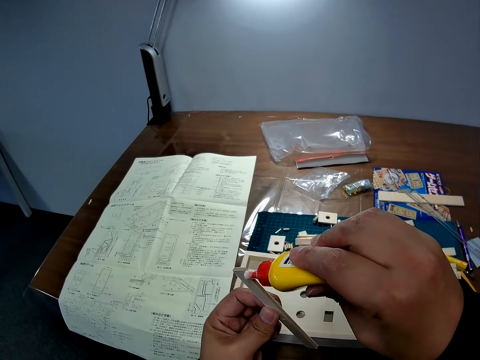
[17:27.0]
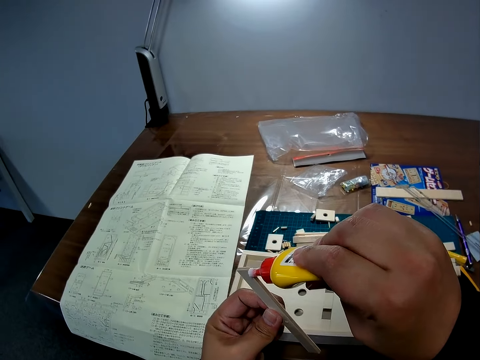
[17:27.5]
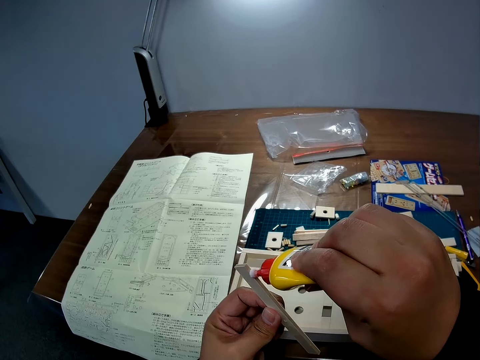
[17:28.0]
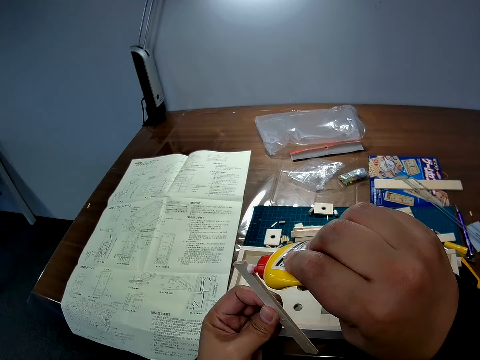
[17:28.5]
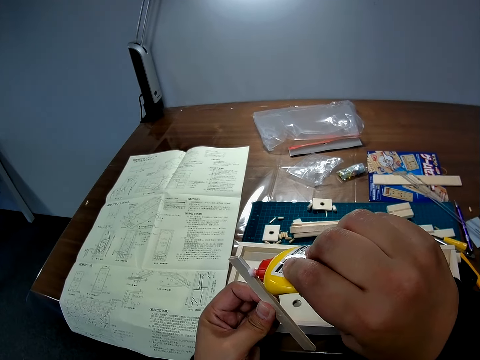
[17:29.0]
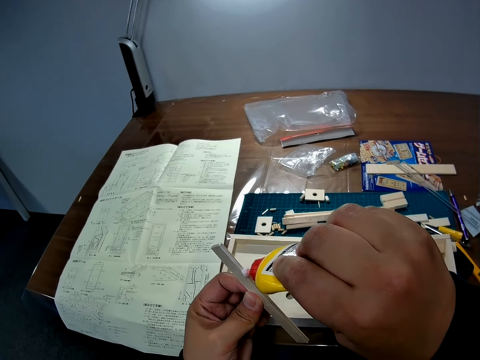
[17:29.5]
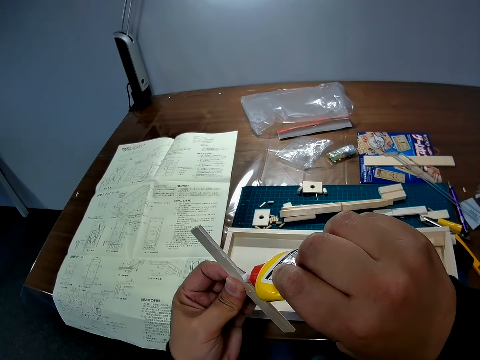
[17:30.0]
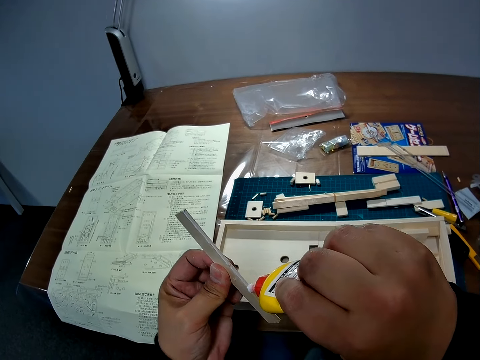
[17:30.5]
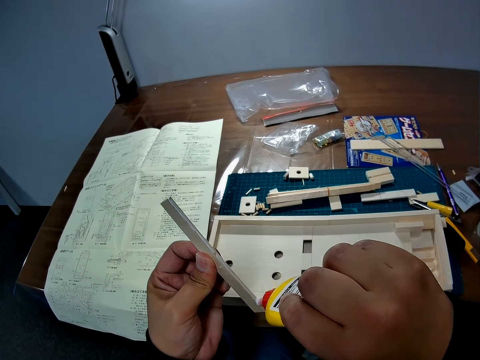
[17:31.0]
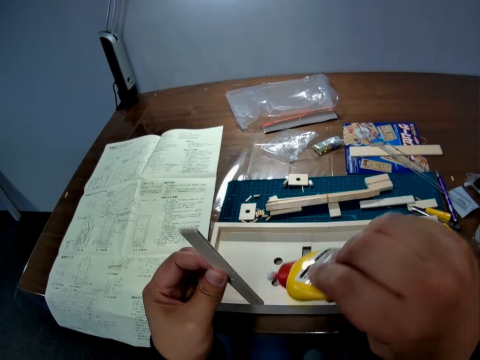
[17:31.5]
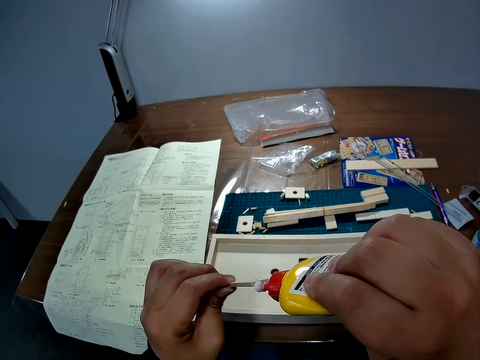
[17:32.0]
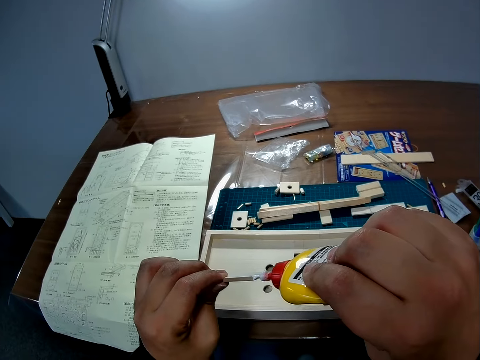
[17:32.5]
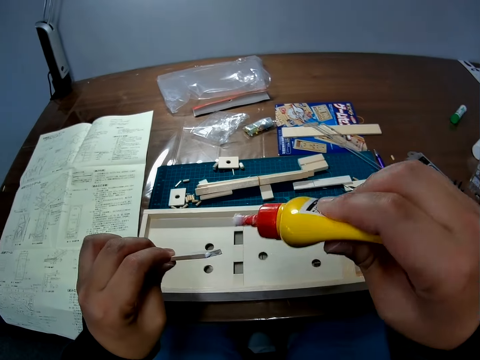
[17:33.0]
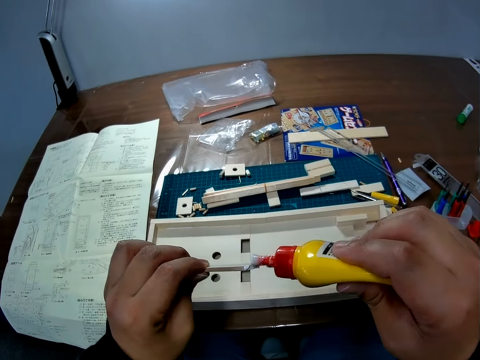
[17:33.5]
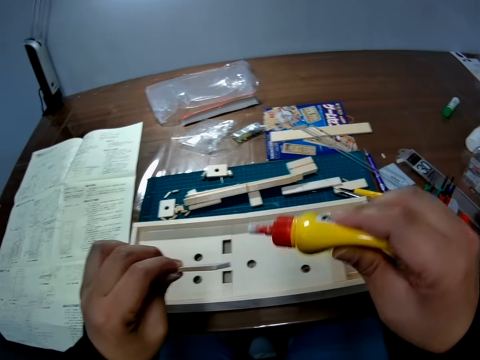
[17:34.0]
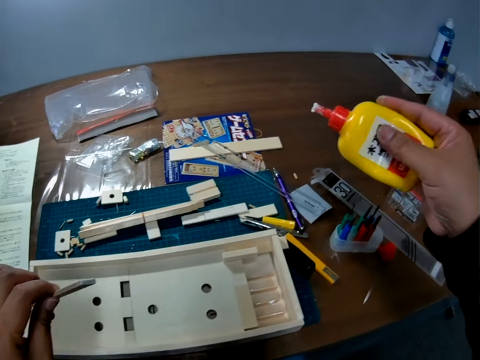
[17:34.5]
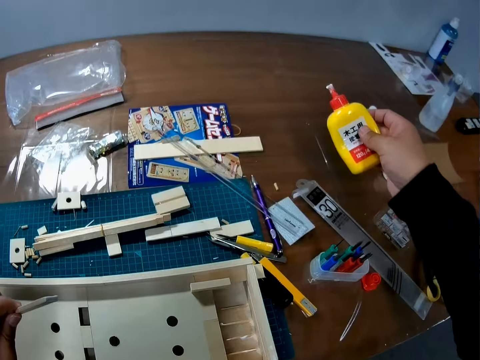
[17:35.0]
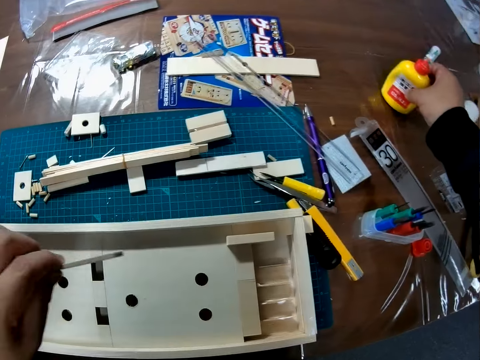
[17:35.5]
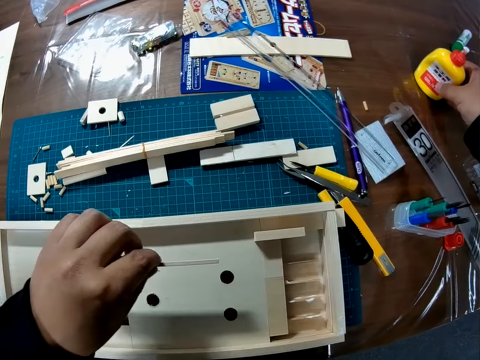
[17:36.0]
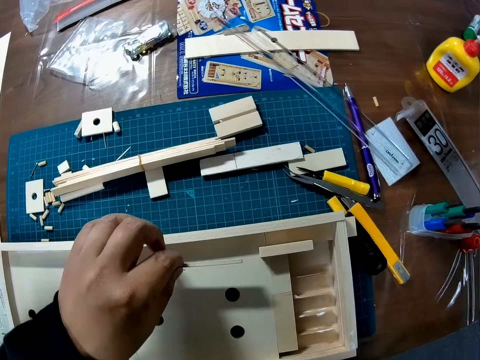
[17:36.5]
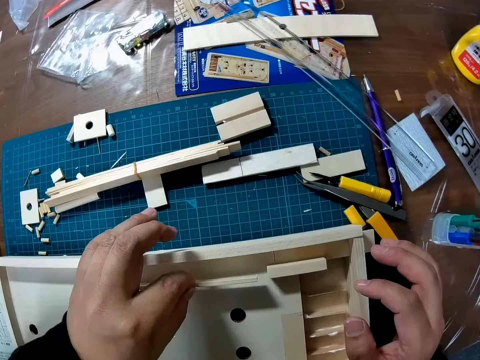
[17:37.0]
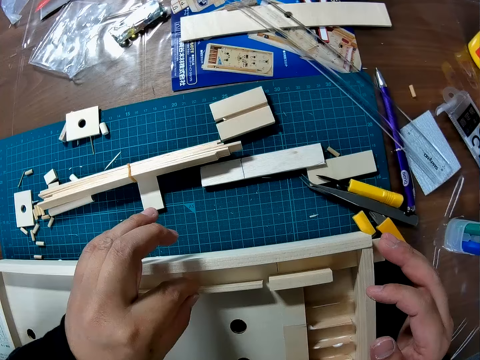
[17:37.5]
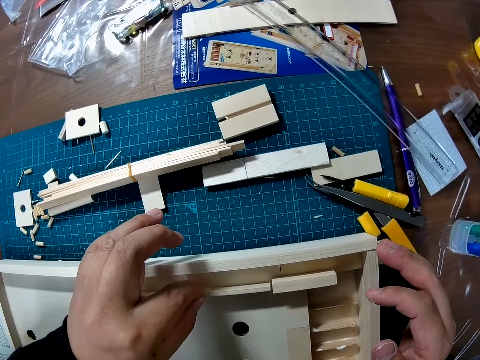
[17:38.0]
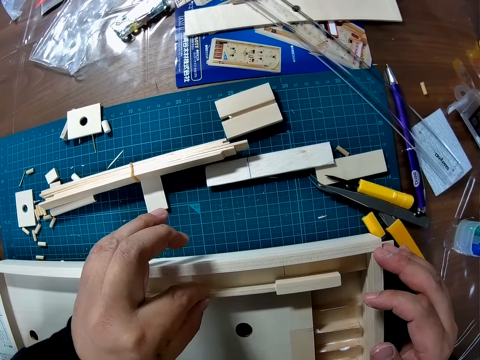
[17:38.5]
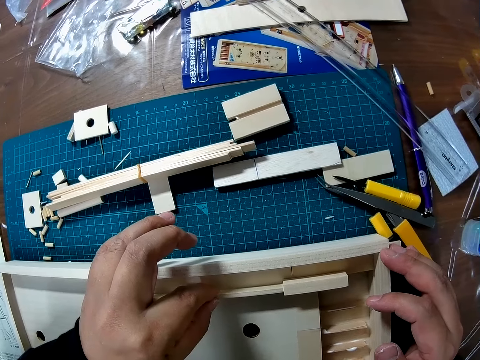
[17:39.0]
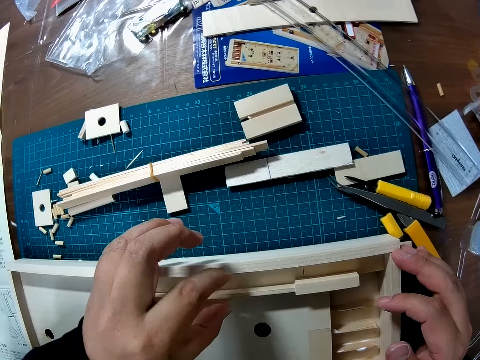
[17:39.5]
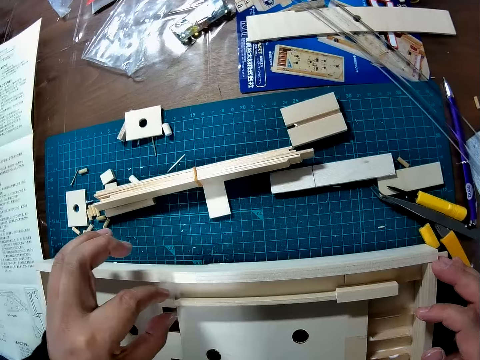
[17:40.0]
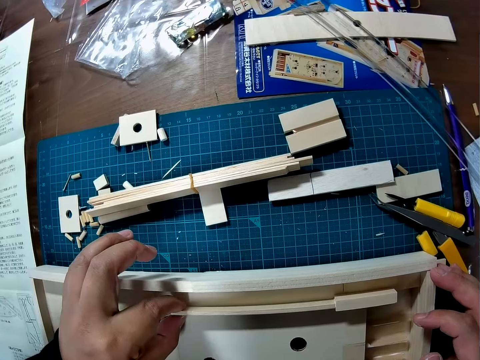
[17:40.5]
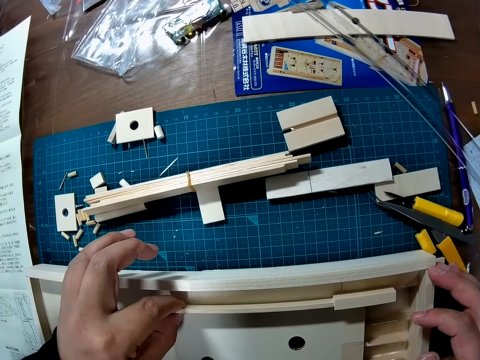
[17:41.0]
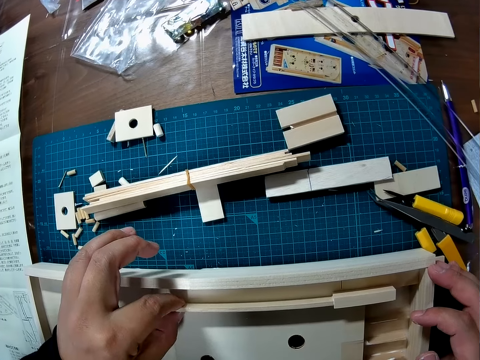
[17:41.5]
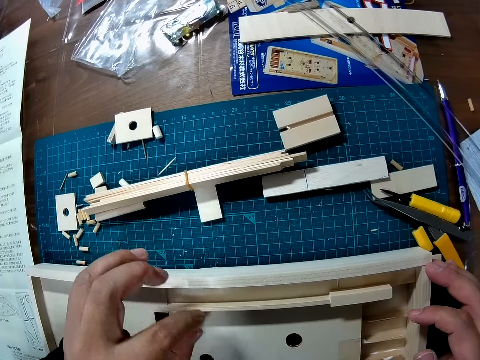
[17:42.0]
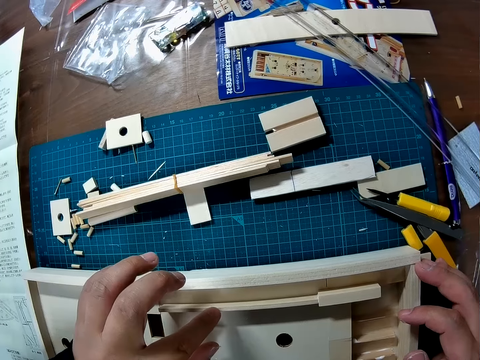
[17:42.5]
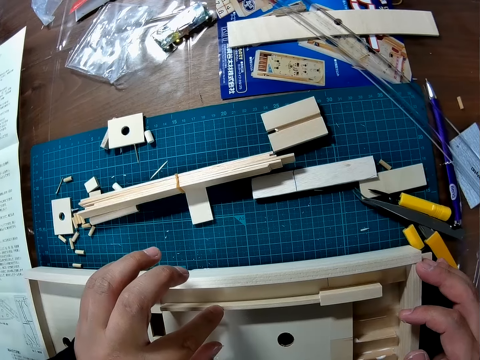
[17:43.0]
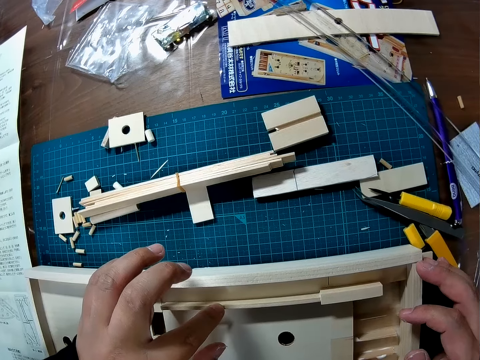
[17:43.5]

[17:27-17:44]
The camera wearer pours the glue on the piece of wood. They smear the glue on the wood. They lift the glue from the wood. They place the glue on the table. They drop the container of glue on the table. They fix the piece of wood on the constructed wood. They hold the wood.

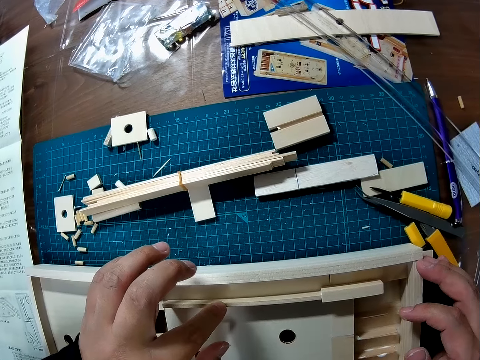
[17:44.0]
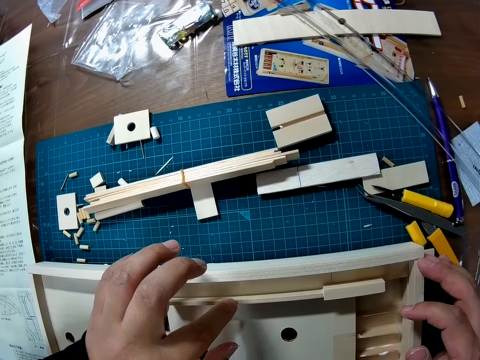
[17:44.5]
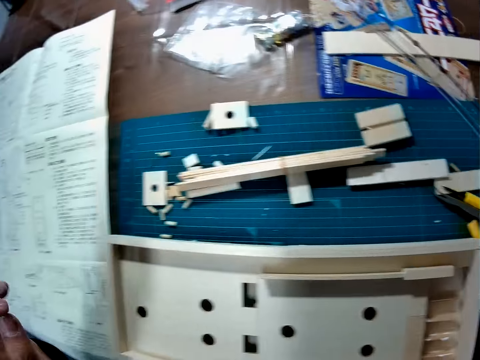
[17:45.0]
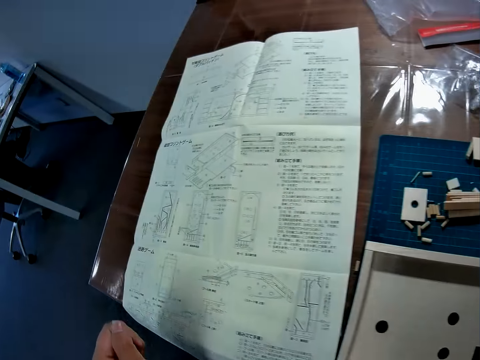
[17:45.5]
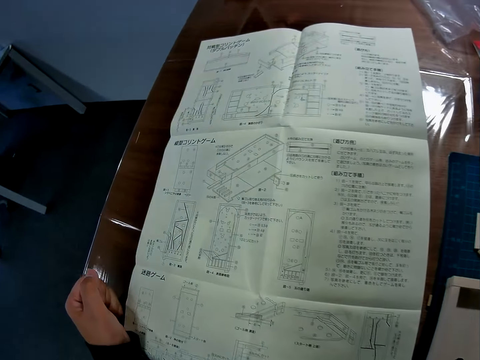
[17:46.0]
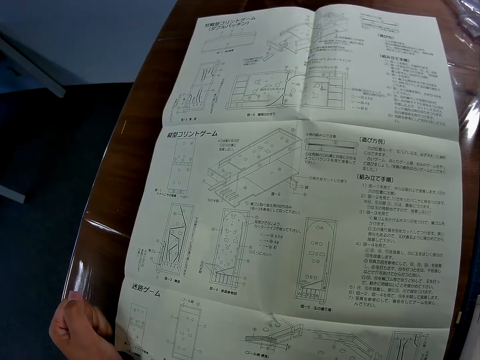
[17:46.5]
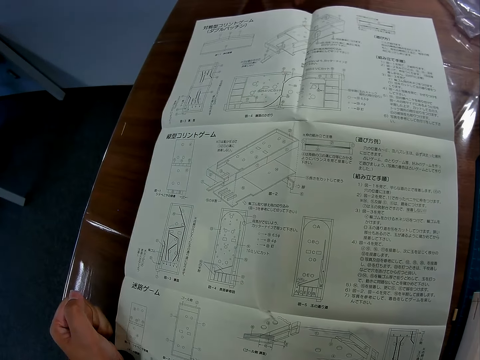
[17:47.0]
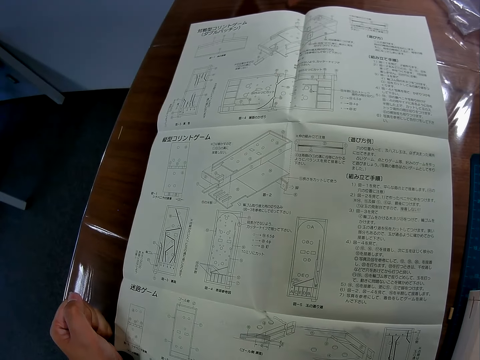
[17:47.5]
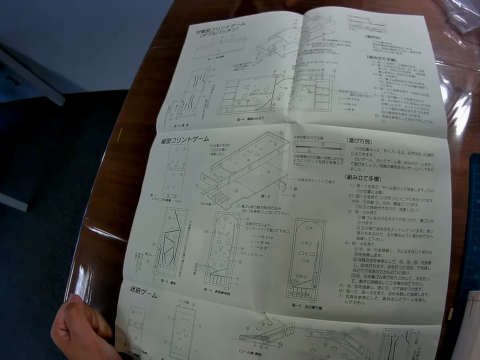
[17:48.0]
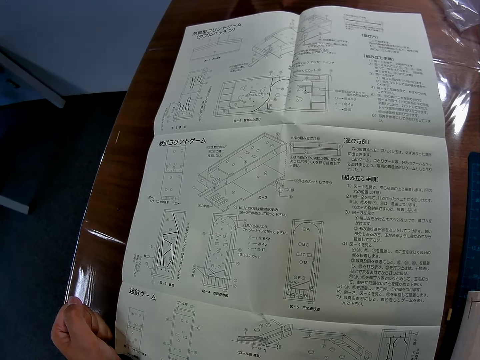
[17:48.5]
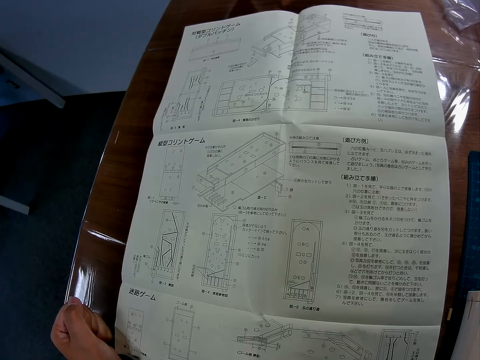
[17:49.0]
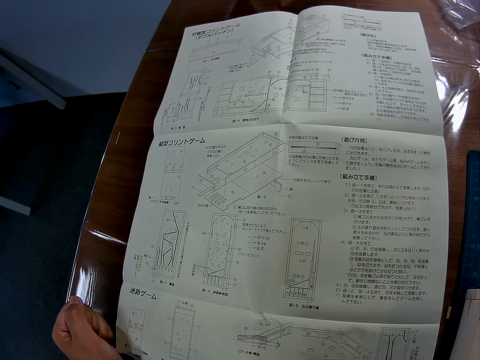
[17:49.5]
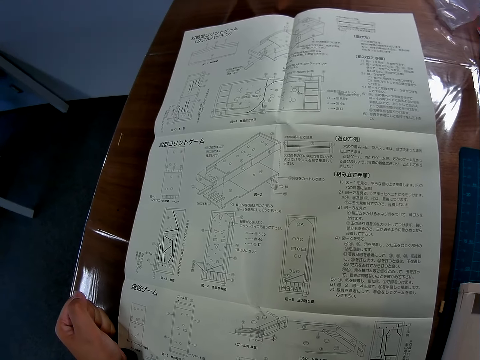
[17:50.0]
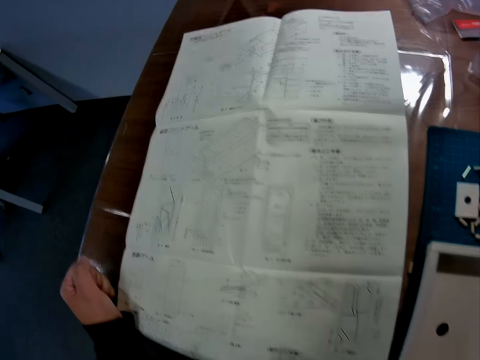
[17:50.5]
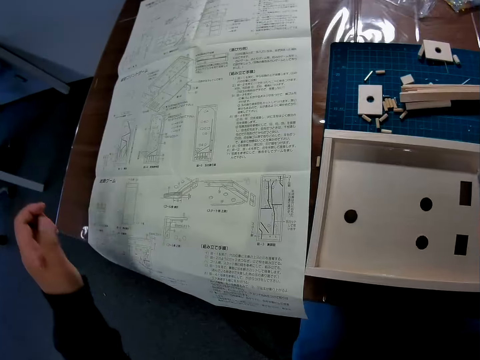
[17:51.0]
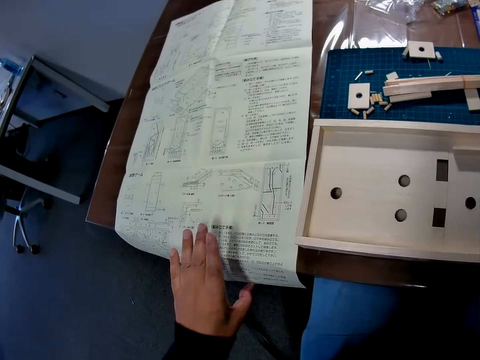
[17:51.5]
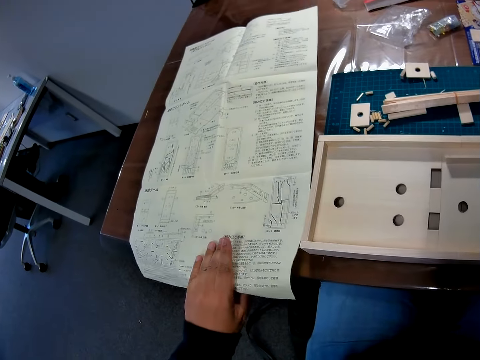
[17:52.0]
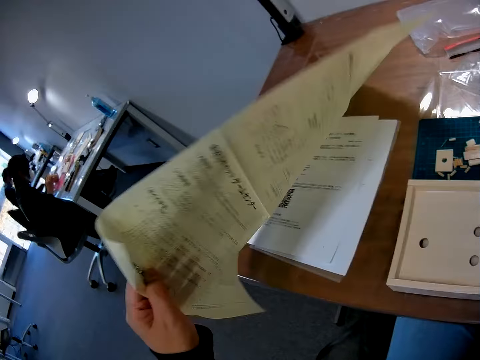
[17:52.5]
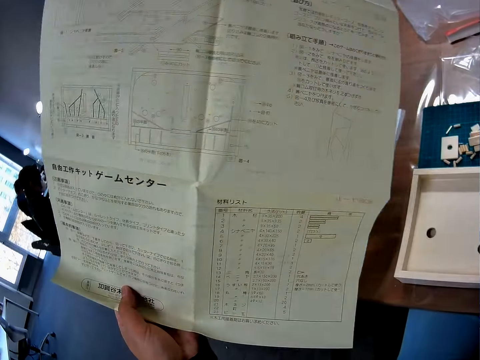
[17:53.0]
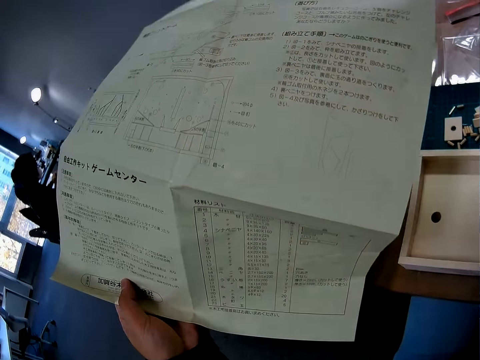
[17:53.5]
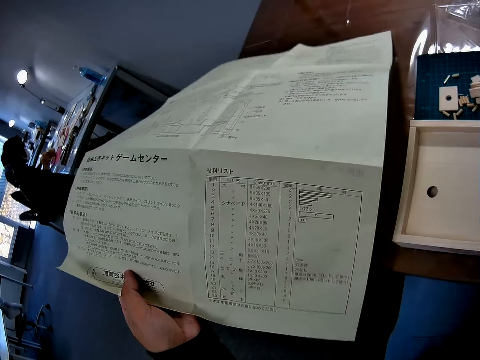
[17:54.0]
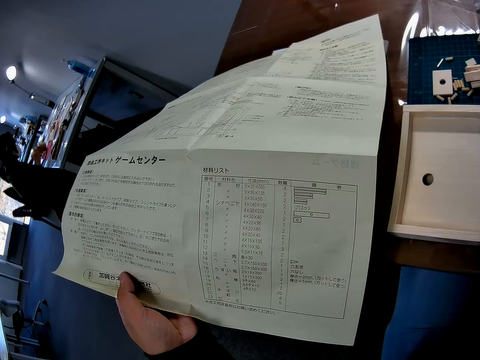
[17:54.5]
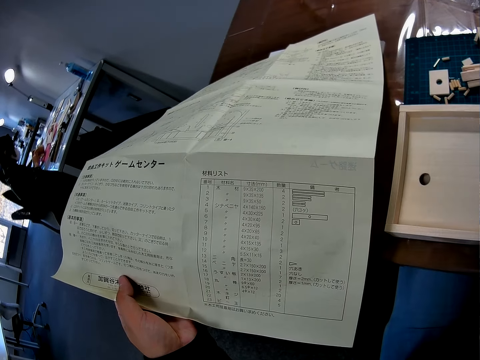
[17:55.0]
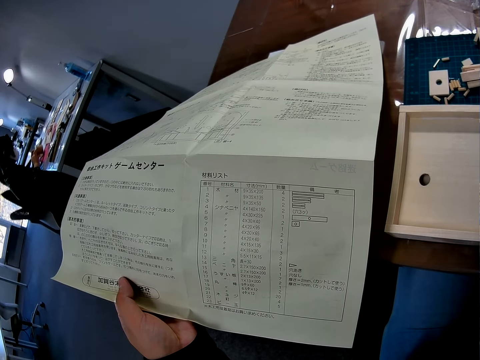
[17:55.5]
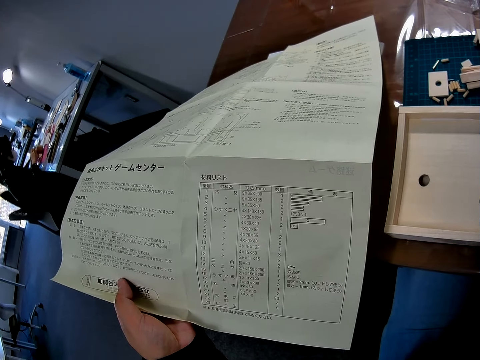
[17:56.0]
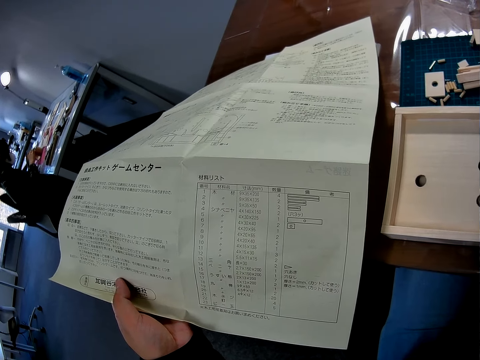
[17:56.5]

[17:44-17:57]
The camera wearer lifts his hand from the wood. He looks at the paper. He places his hand on the table. He holds the paper. He turns the paper on the table. He lifts the paper from the table. He looks at the paper.
